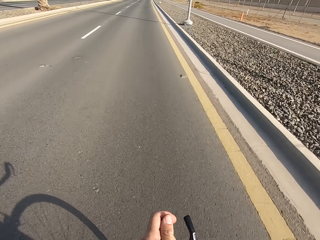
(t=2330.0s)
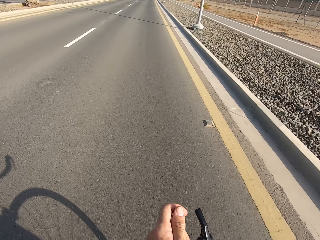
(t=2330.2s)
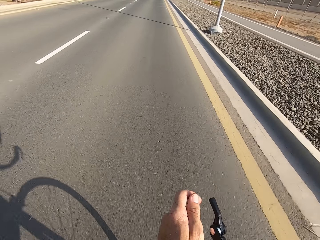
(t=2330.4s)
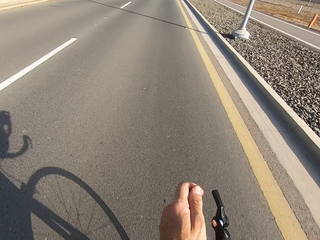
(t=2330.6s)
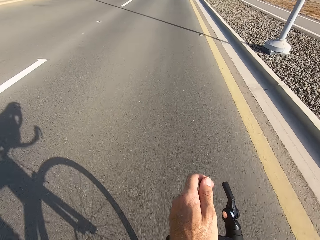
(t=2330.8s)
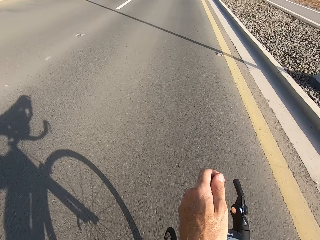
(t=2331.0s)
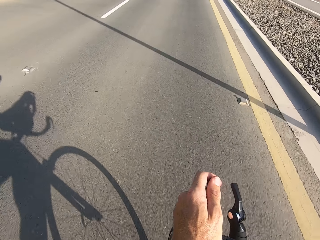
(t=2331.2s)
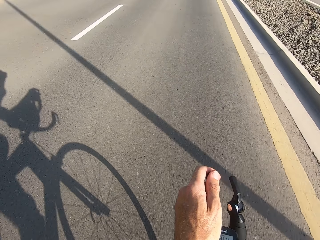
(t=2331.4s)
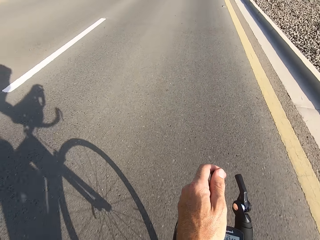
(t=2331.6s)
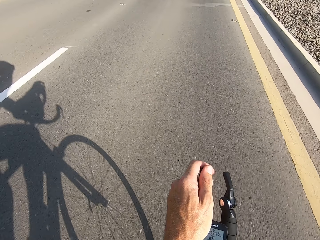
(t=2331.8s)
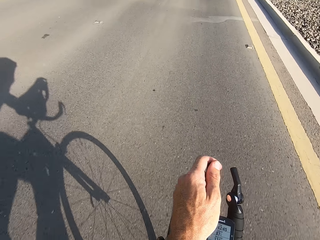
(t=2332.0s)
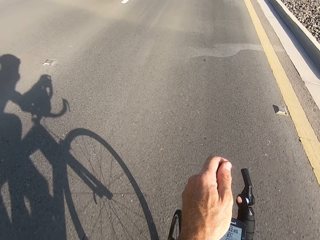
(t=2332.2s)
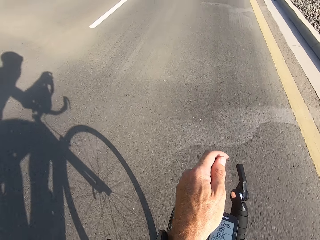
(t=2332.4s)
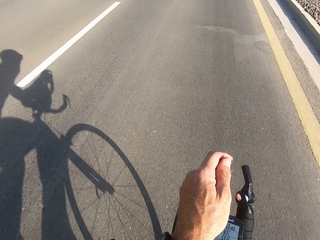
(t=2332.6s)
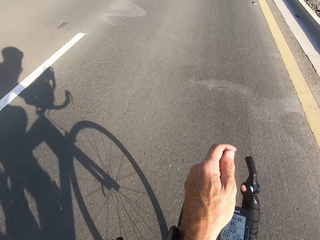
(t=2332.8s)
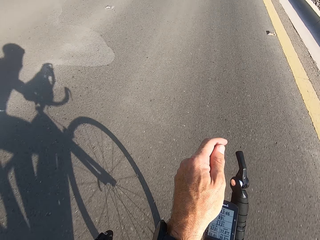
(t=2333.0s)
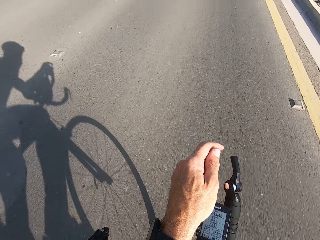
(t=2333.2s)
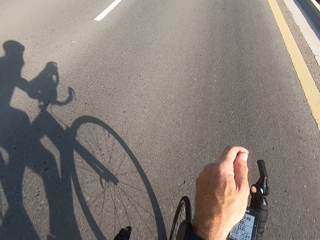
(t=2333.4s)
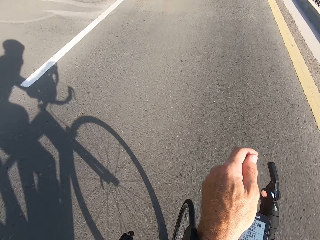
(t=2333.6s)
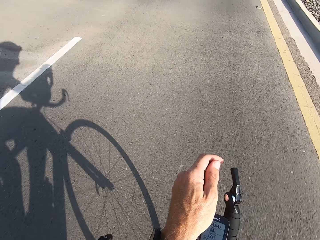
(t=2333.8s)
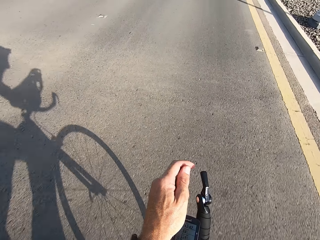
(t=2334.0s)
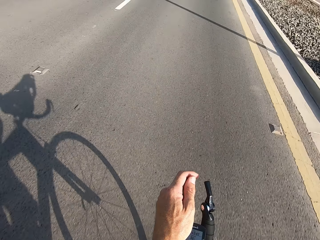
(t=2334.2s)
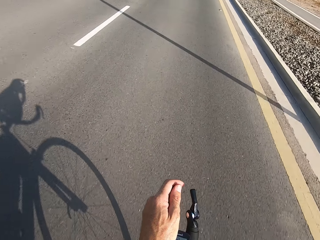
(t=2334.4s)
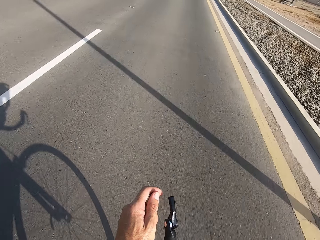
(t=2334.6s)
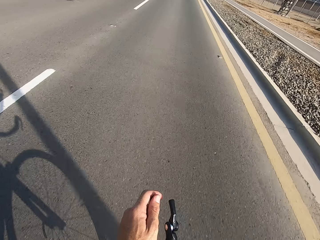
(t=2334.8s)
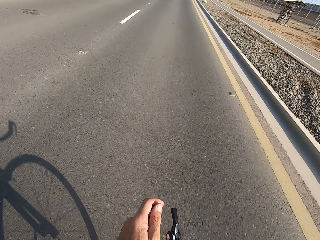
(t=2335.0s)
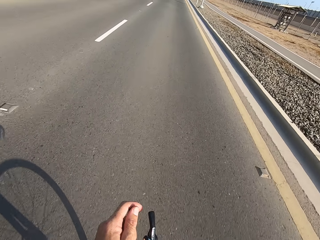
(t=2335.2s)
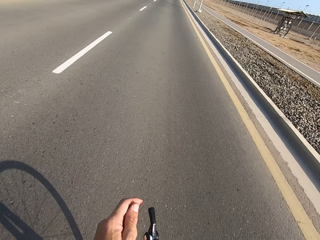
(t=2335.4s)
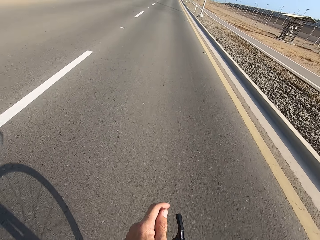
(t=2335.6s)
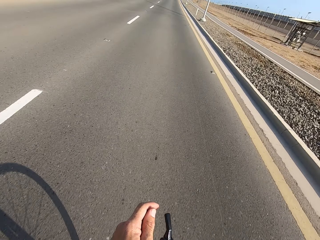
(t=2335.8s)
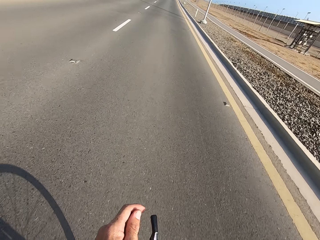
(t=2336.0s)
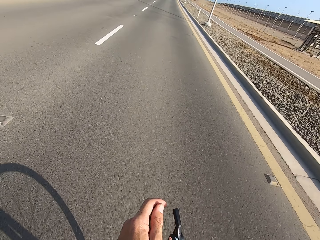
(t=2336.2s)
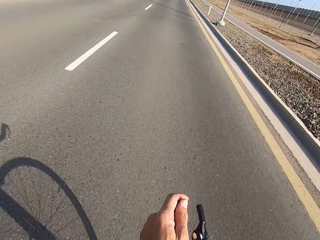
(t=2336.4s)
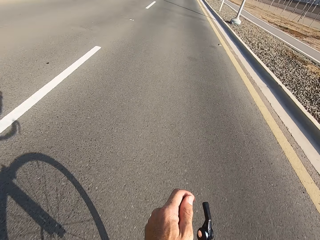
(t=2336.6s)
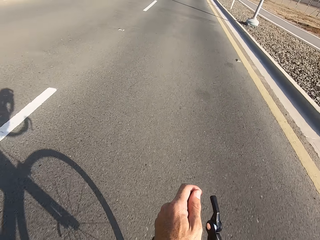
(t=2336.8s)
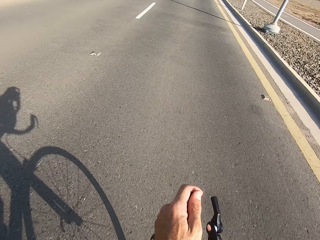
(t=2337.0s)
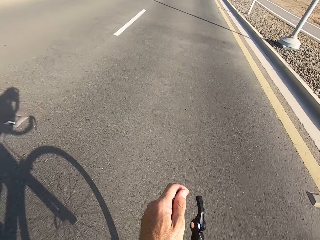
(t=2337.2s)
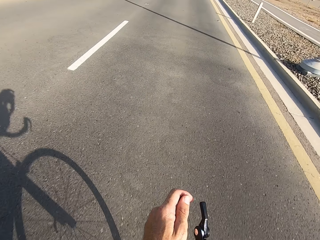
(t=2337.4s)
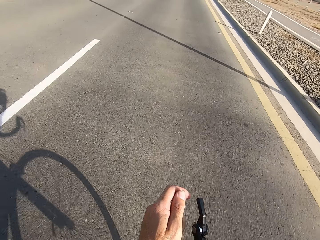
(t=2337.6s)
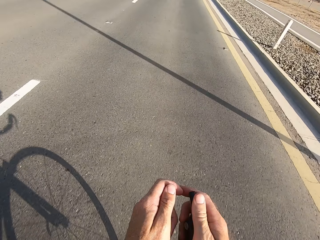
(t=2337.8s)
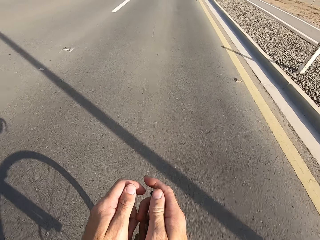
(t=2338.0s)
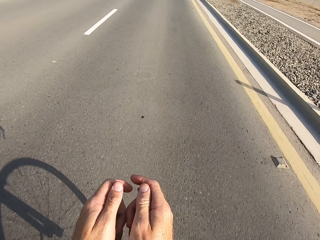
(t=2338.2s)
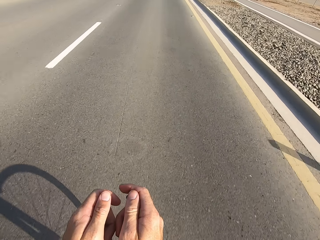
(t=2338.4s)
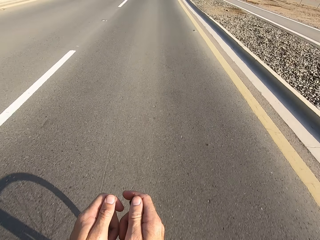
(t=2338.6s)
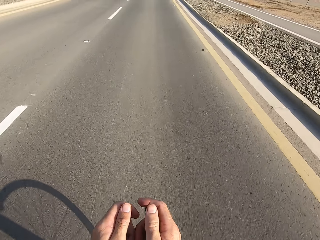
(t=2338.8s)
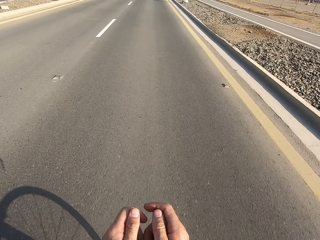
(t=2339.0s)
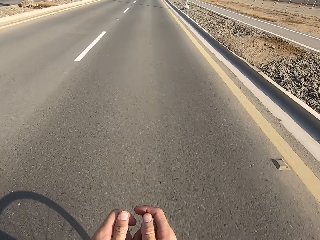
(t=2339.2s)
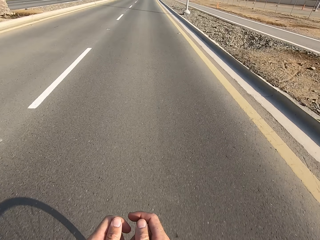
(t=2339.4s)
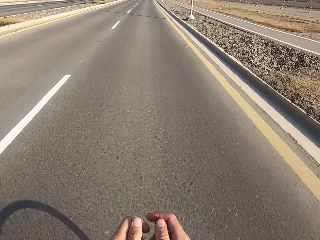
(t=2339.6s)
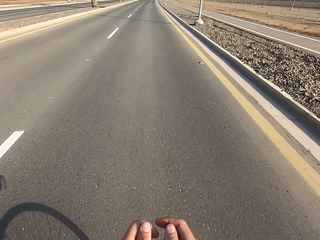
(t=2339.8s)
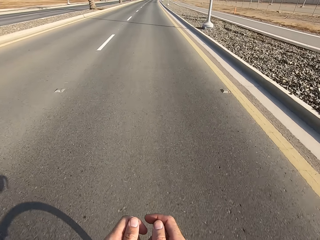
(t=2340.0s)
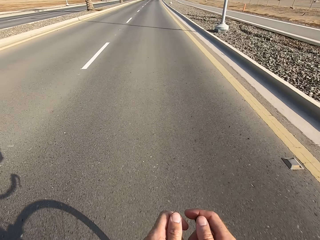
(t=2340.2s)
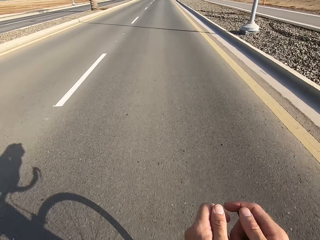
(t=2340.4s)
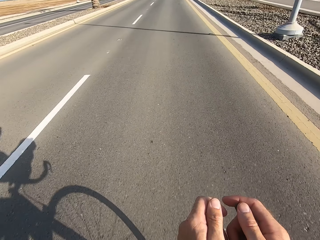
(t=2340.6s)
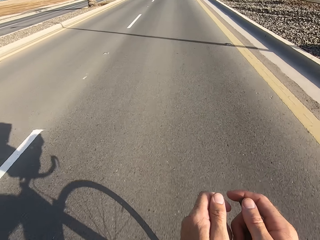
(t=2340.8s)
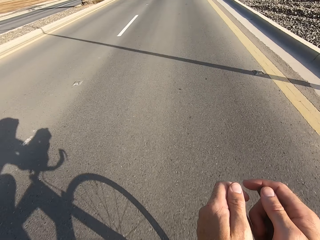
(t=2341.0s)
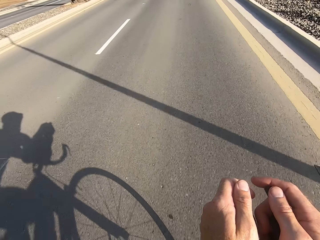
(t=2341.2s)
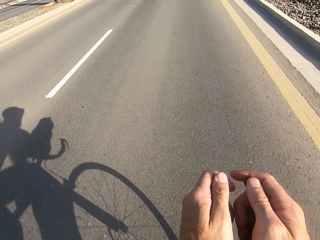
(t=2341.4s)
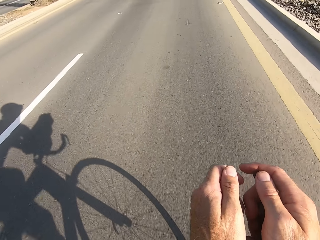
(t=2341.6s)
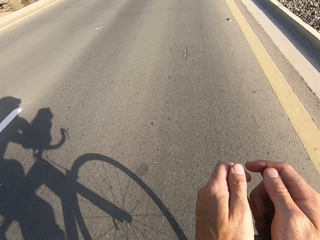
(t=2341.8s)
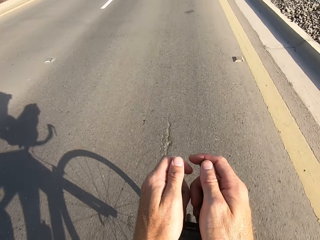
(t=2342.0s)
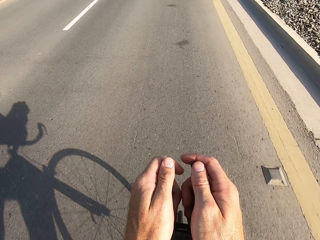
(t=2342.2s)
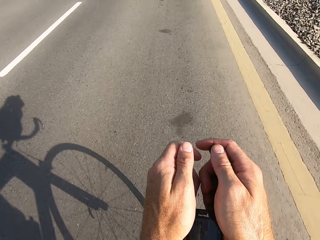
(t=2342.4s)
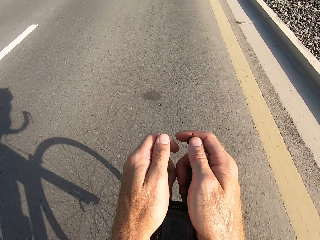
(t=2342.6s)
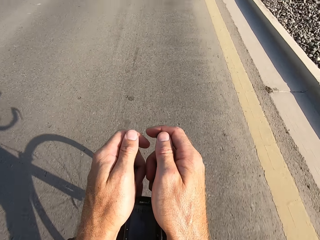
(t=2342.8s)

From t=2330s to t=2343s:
The camera wearer swings the right hand. They put the packet to something. They ride the bicycle down the road. They swing the right hand. They hold the bike rest handlebar with the right hand. They cycle on the main road.

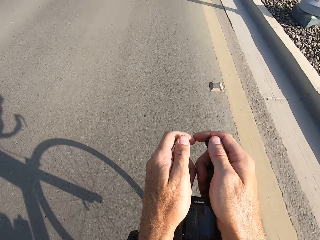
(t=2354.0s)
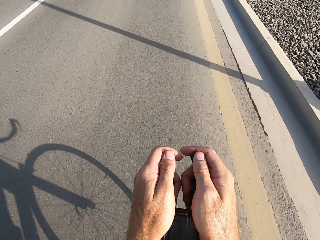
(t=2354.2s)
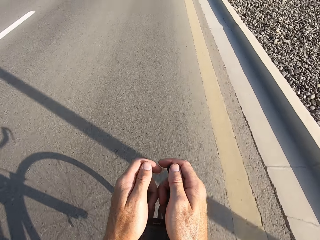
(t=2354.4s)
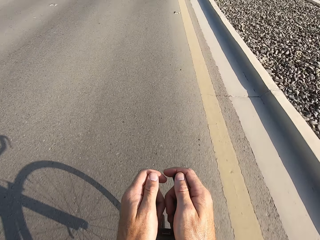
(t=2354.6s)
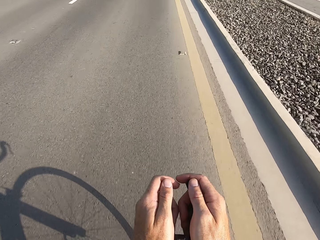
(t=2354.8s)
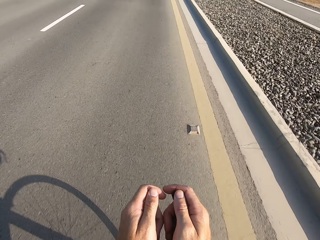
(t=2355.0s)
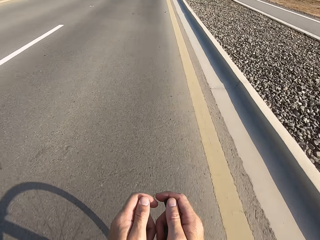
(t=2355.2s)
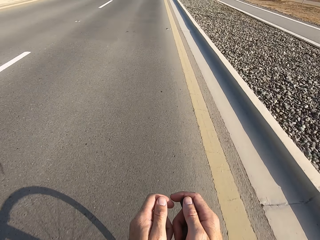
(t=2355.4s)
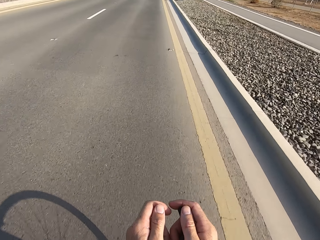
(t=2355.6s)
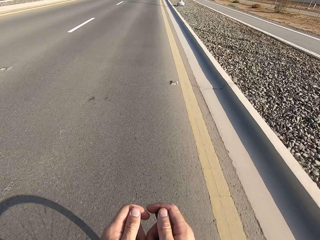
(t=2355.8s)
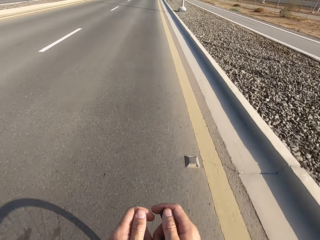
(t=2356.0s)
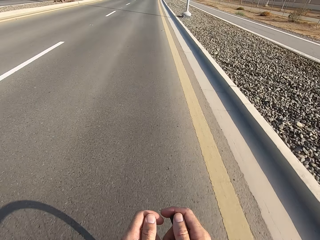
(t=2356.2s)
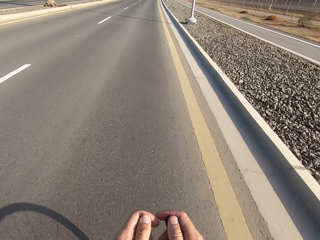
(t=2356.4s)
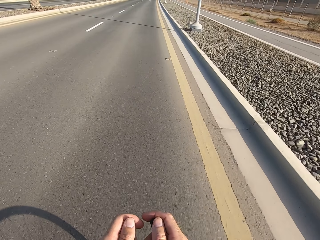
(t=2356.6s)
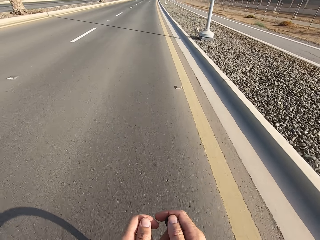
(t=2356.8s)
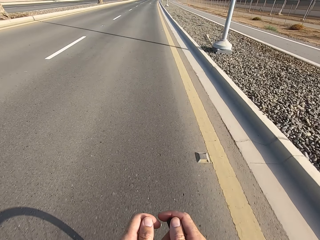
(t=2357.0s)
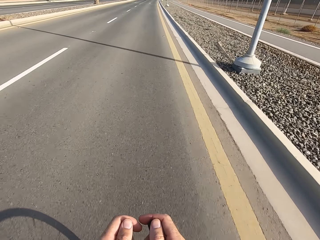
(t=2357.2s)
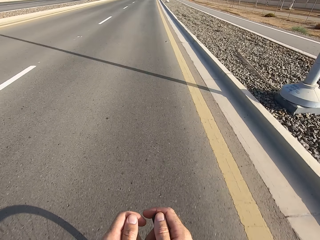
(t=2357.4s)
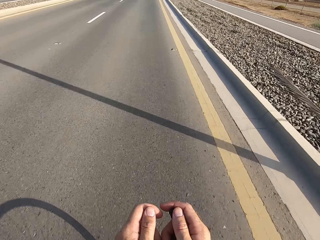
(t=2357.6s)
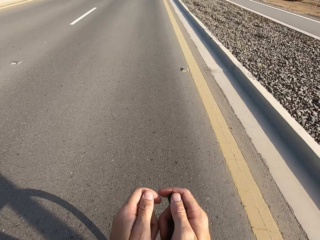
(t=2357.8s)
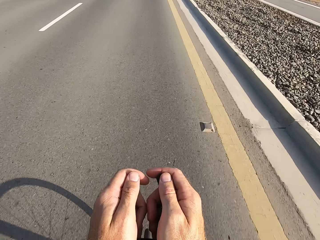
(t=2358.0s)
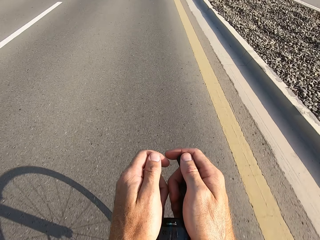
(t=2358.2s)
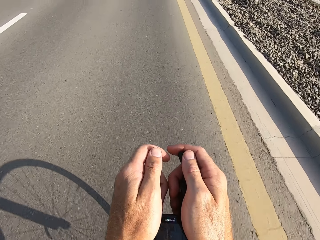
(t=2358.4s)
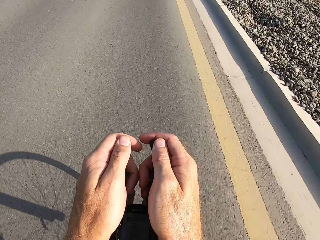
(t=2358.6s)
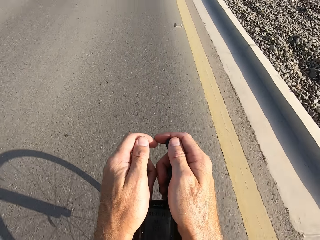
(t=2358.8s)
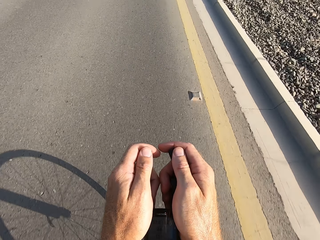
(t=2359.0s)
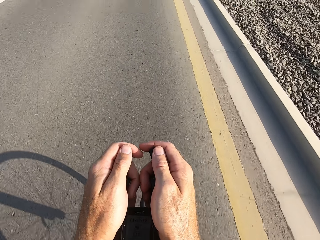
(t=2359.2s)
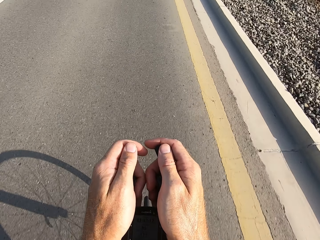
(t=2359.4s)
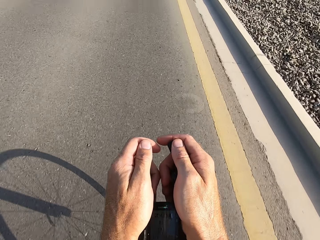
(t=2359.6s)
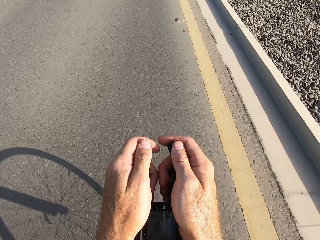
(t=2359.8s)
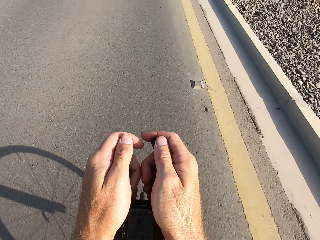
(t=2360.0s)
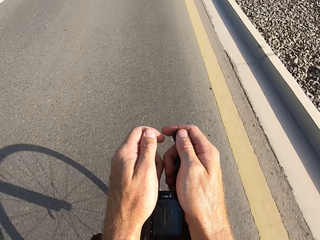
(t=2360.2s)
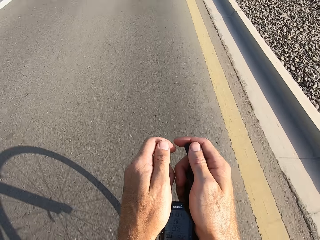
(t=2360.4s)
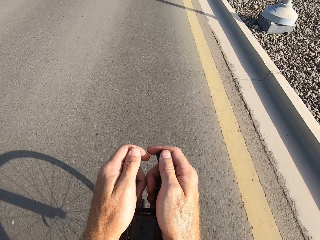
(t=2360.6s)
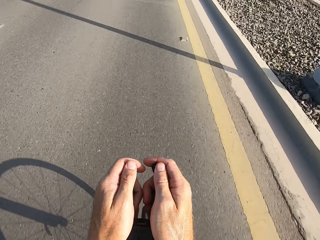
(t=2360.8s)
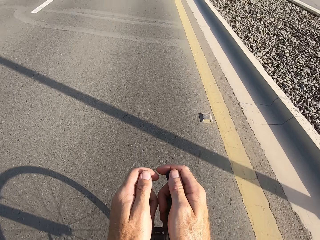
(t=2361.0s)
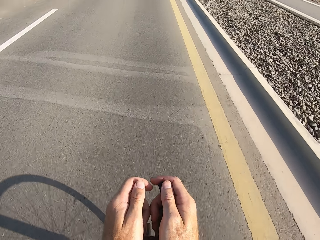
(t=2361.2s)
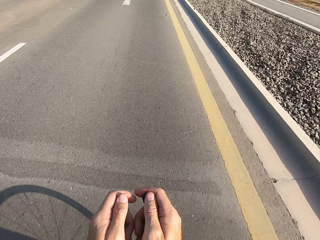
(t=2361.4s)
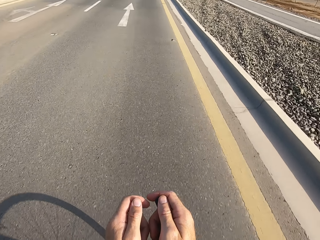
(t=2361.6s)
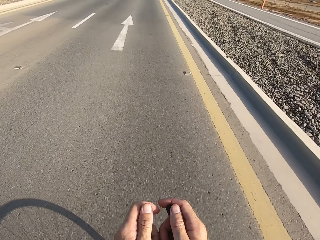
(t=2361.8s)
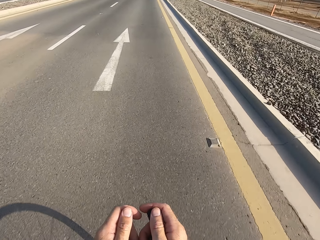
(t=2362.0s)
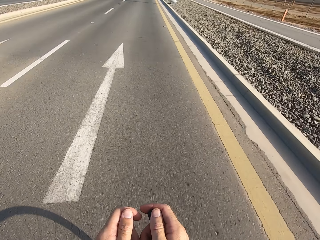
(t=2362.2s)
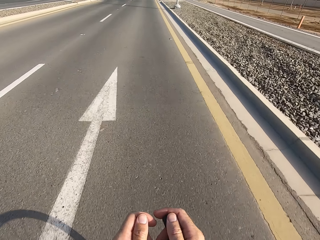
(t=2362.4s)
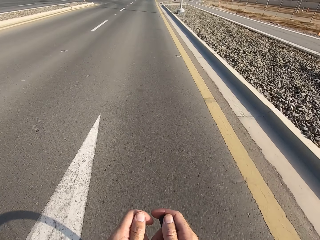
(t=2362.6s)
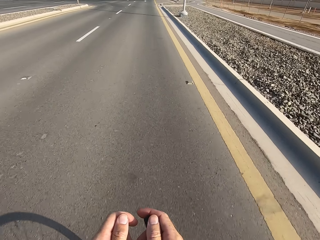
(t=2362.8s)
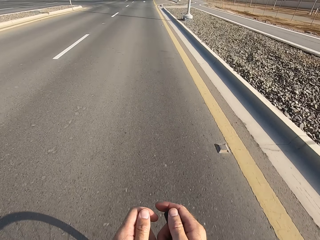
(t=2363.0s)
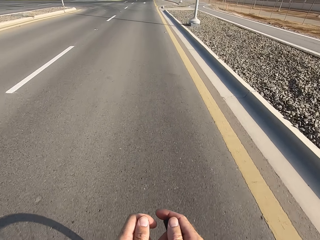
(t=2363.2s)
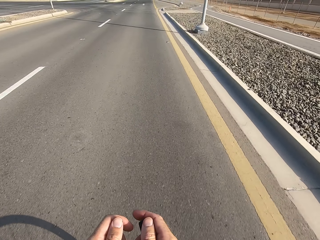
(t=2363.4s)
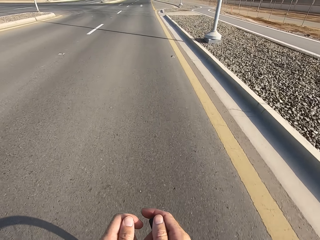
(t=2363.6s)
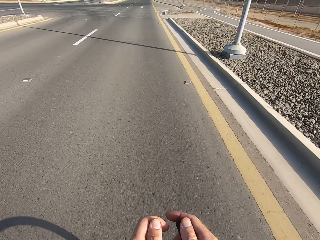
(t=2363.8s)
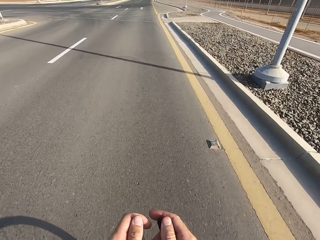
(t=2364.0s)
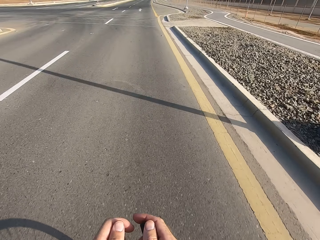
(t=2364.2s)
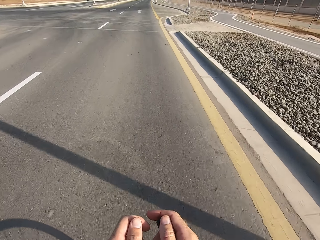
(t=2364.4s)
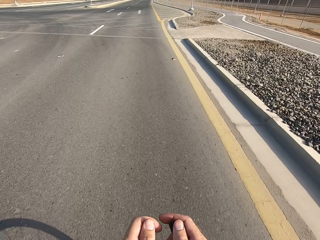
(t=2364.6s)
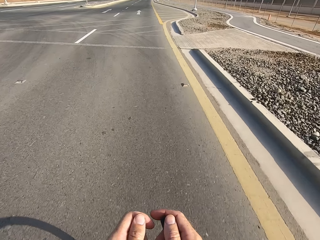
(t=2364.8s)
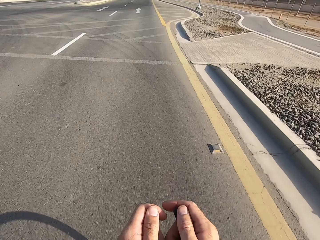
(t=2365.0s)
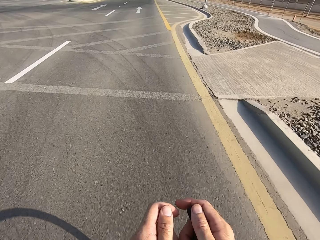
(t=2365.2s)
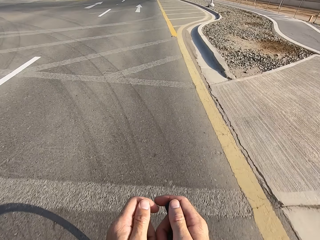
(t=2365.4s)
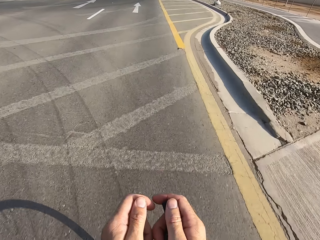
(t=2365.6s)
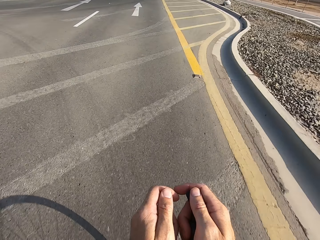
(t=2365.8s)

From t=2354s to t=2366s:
The camera wearer stares at the road. They stare at the handlebar. They stare at the road.
